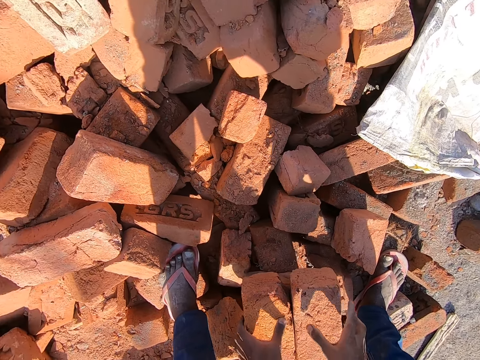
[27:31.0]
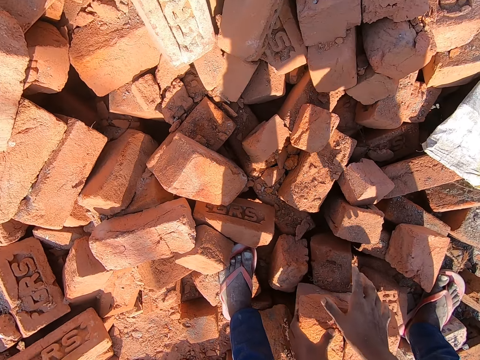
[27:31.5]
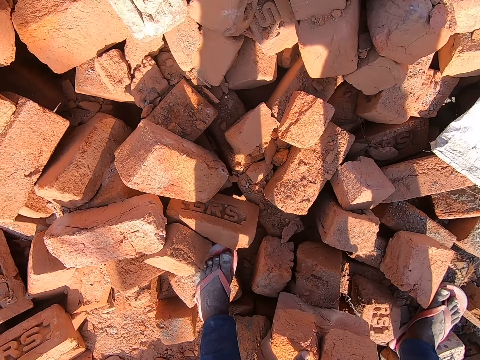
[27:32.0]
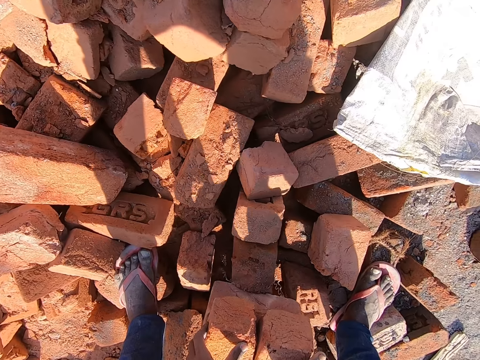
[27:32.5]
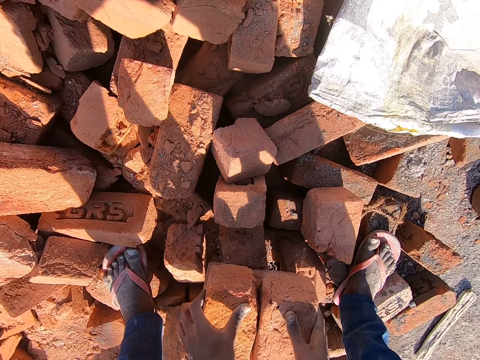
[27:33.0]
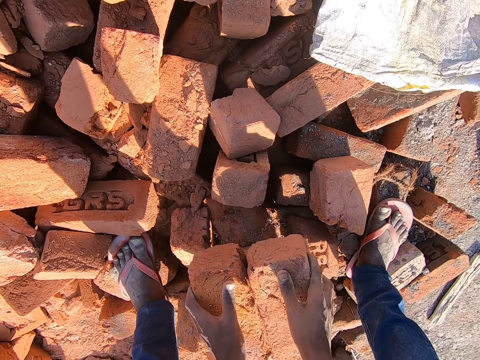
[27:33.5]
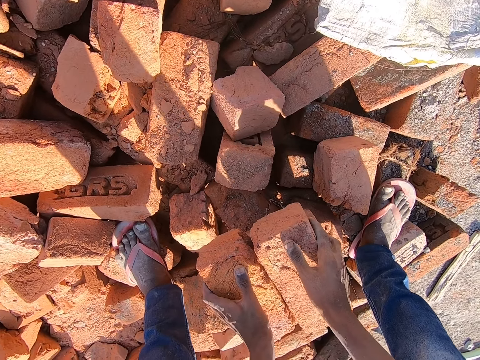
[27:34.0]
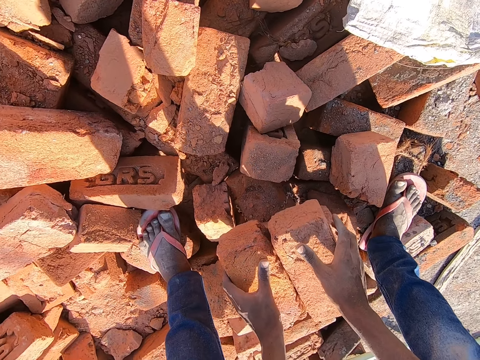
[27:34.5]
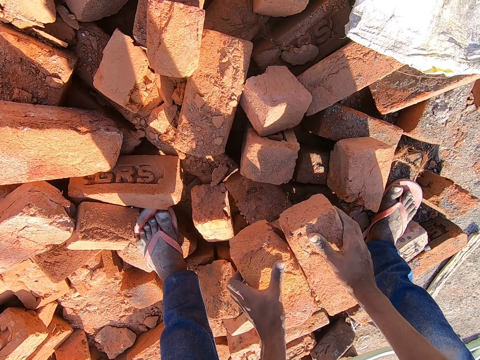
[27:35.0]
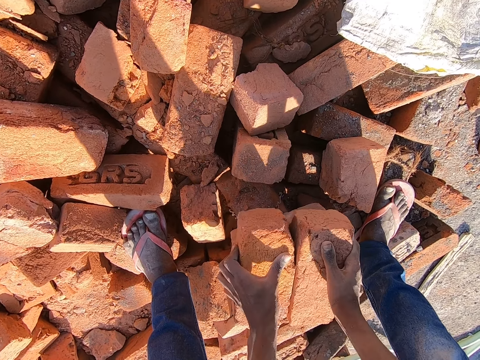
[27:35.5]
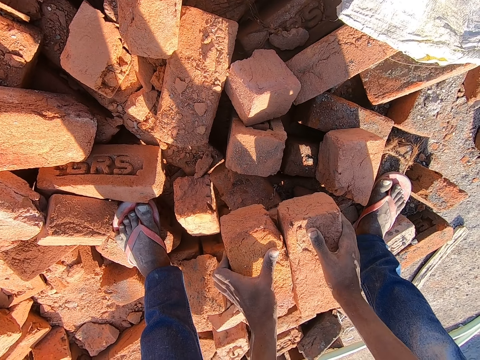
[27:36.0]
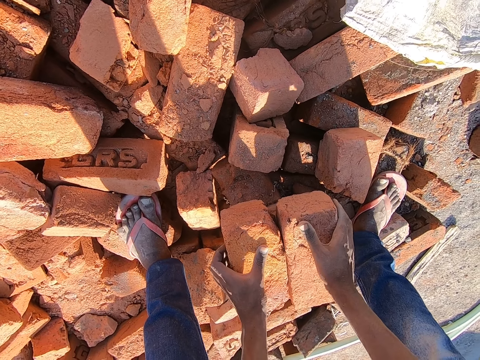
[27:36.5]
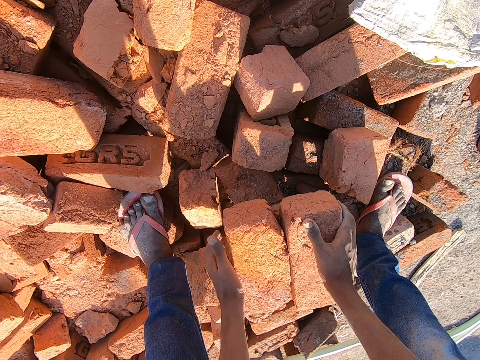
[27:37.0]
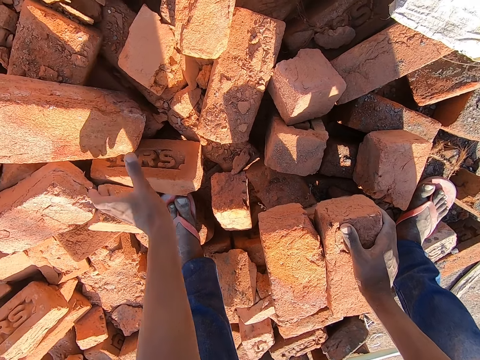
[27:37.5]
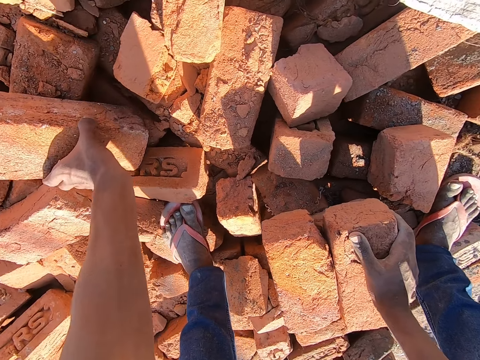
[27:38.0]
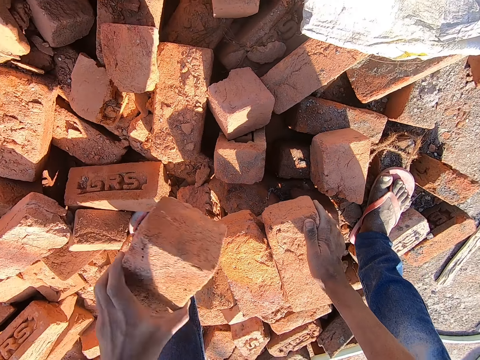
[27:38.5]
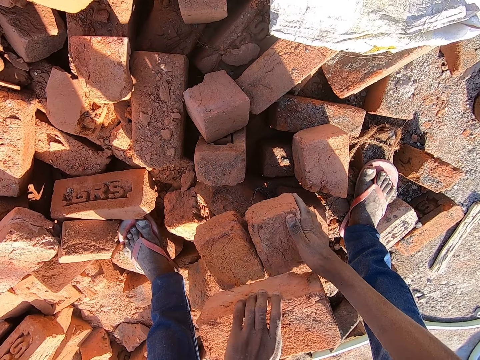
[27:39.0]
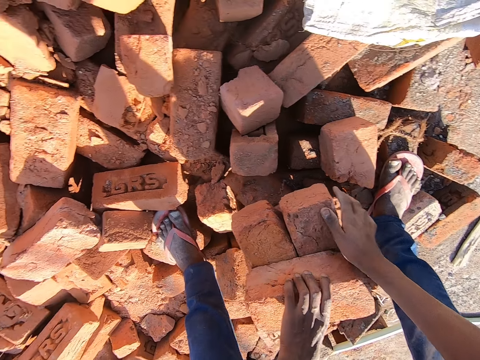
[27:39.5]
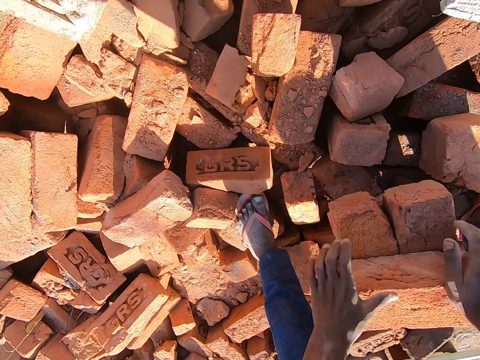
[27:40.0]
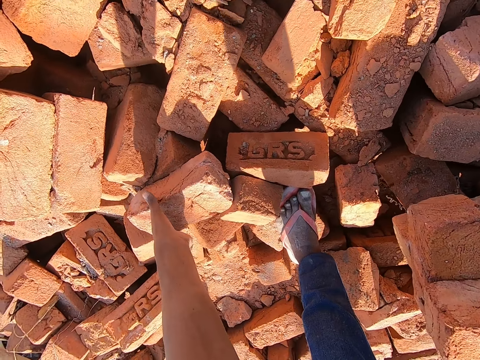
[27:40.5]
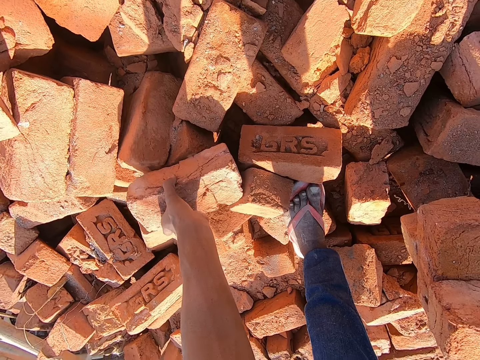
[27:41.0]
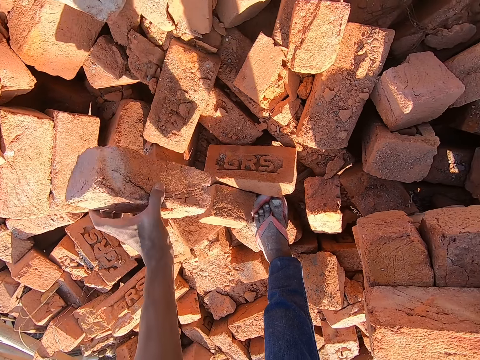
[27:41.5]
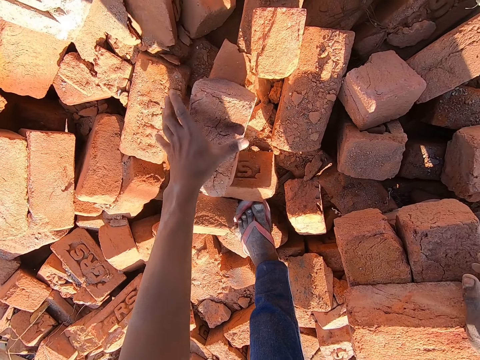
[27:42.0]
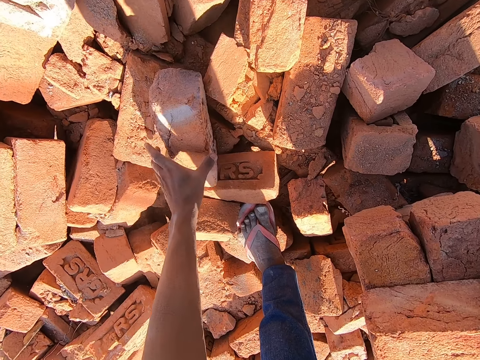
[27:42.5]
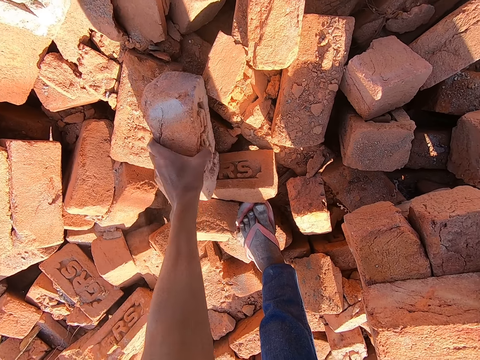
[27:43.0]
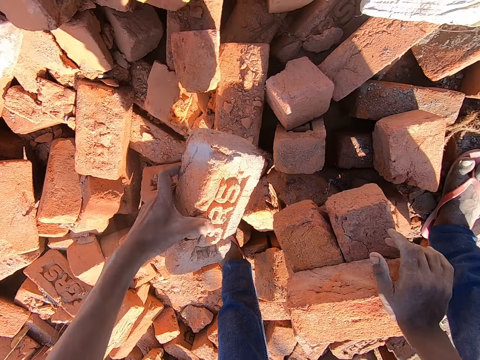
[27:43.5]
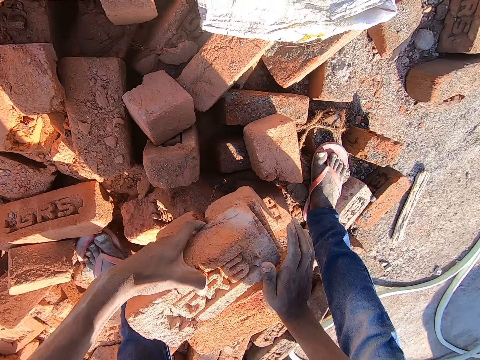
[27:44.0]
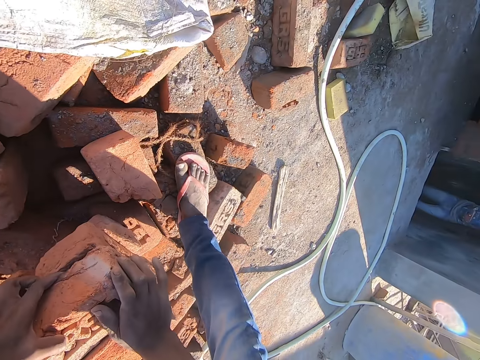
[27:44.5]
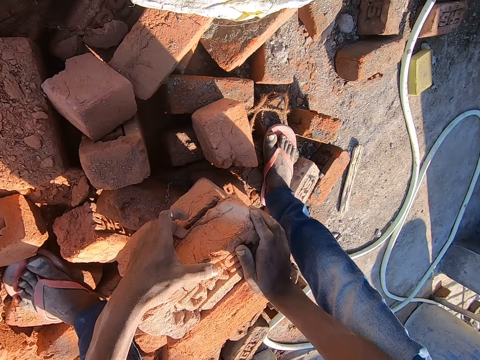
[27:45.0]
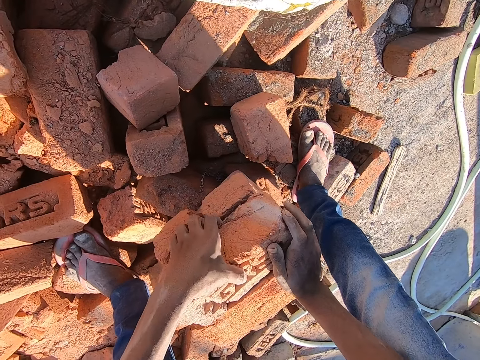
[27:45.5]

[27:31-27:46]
The camera wearer moves the bricks on the floor with both hands. He touches the brick. He picks up a brick from the pile of bricks on the floor with his left hand. He drops the brick on the brick on the floor with his left hand. He picks up a brick from the pile of bricks on the floor with his left hand. He drops the brick on the pile of bricks with his left hand. He picks up the brick from the pile of bricks with his left hand. He drops the brick on the bricks on the floor with his left hand.

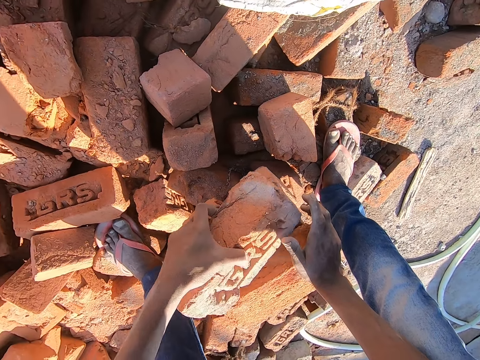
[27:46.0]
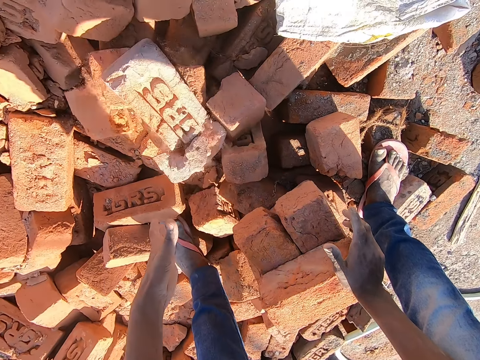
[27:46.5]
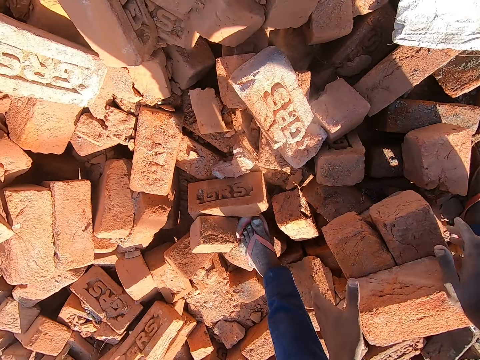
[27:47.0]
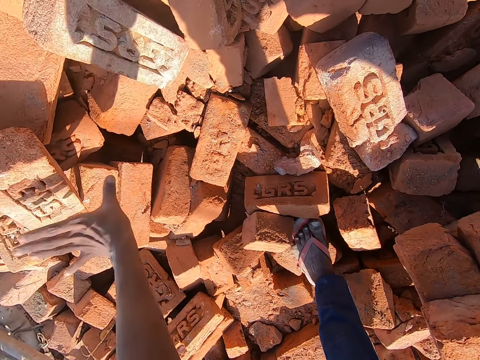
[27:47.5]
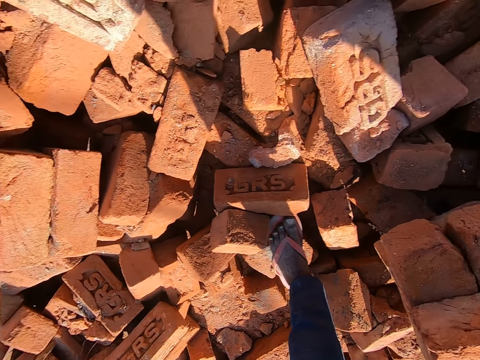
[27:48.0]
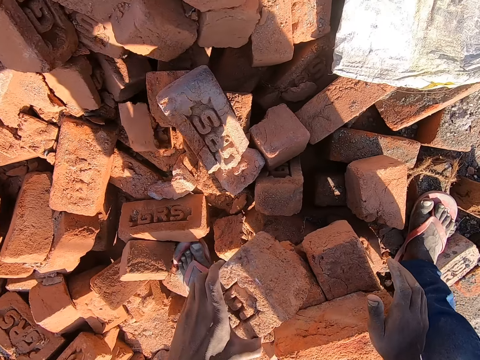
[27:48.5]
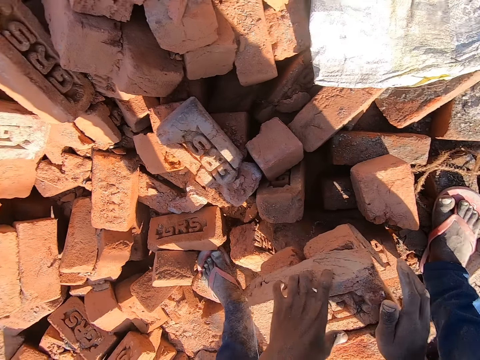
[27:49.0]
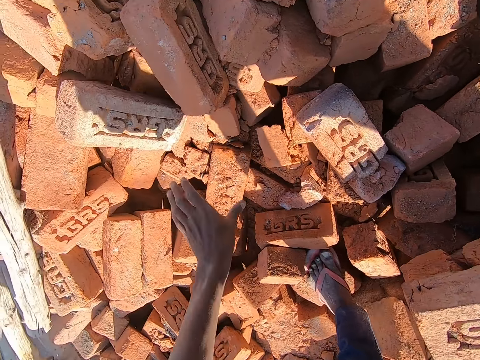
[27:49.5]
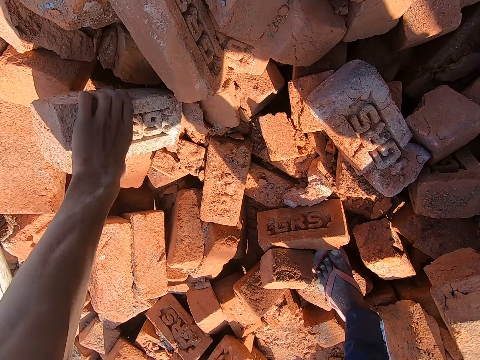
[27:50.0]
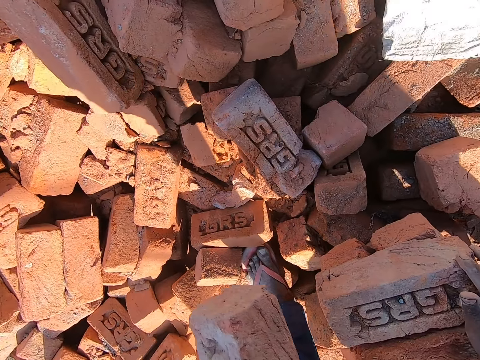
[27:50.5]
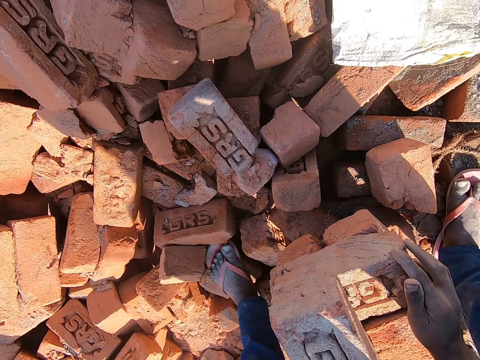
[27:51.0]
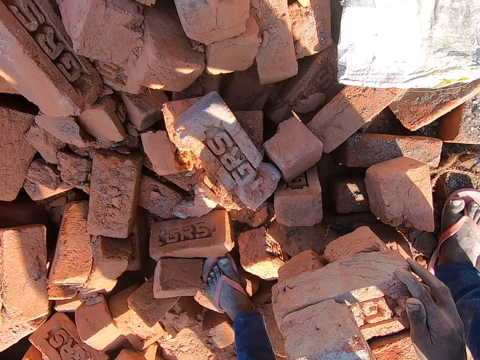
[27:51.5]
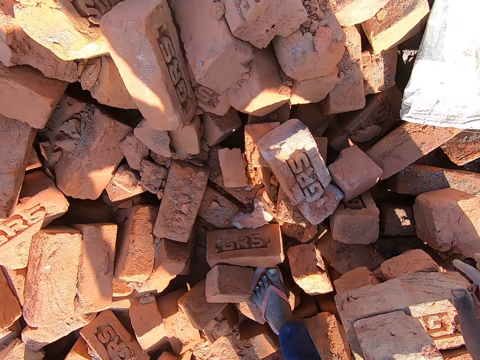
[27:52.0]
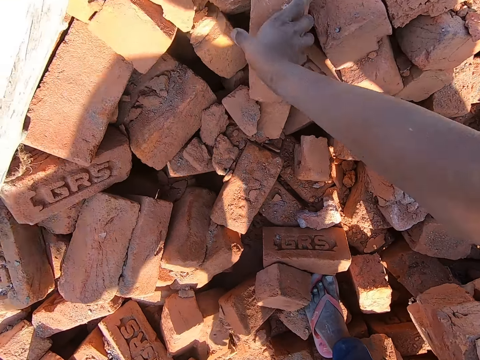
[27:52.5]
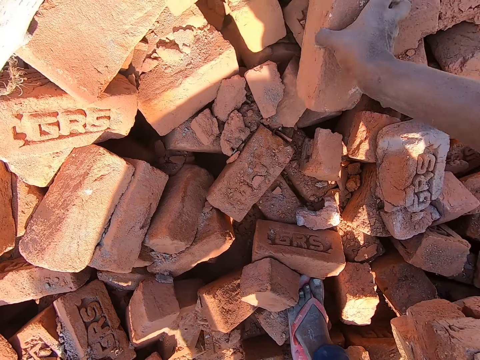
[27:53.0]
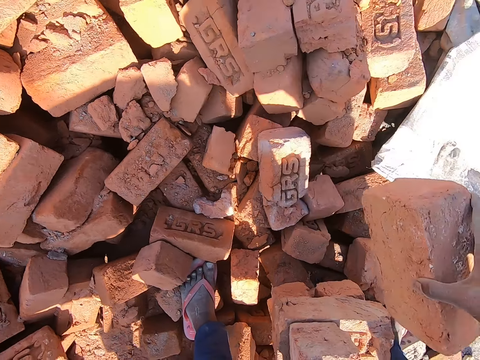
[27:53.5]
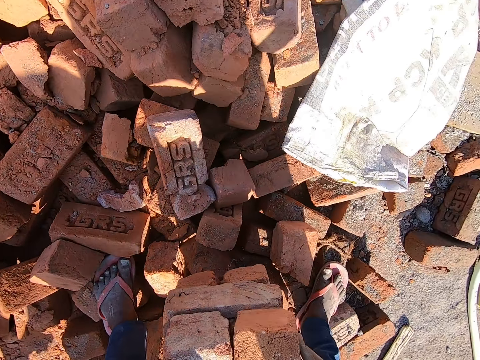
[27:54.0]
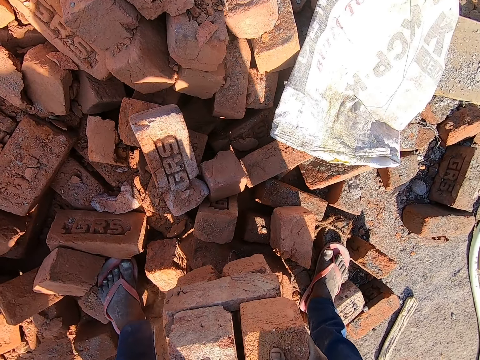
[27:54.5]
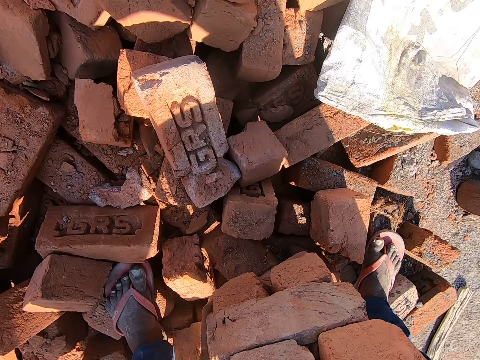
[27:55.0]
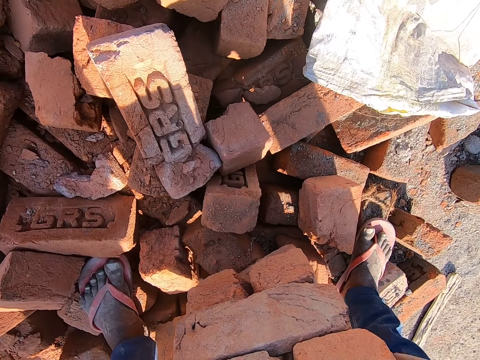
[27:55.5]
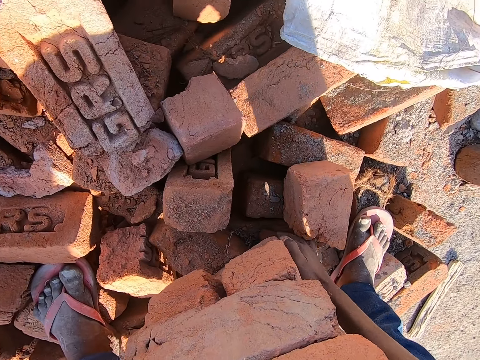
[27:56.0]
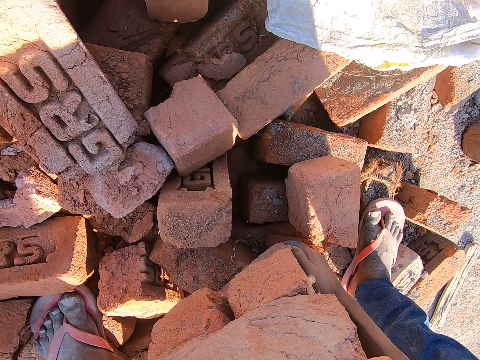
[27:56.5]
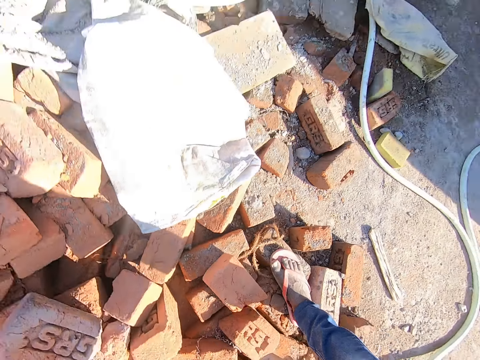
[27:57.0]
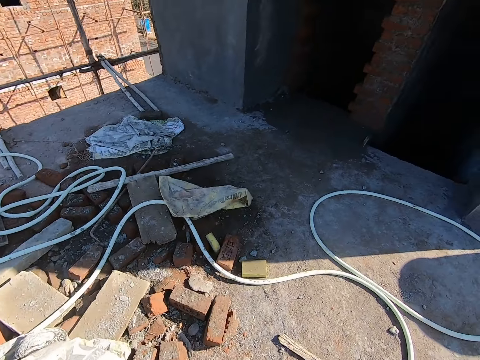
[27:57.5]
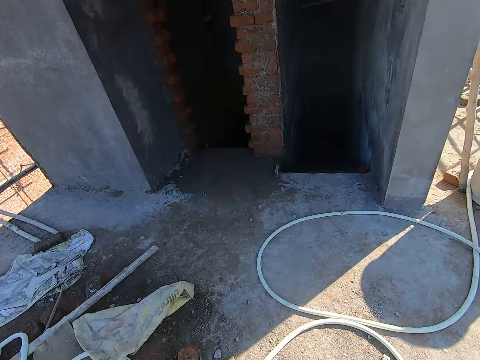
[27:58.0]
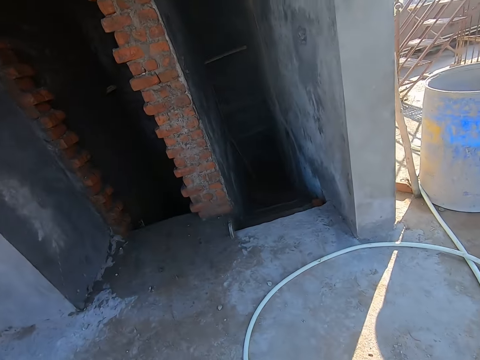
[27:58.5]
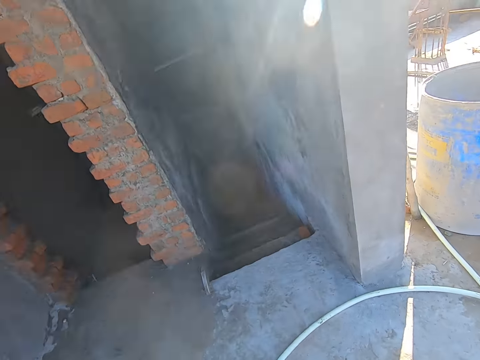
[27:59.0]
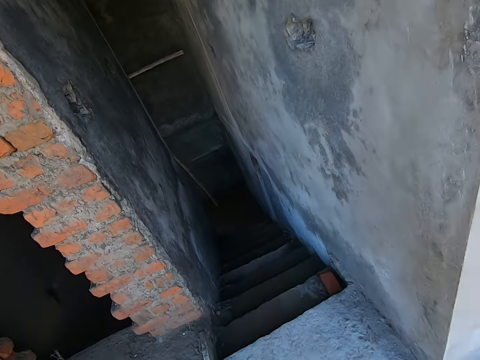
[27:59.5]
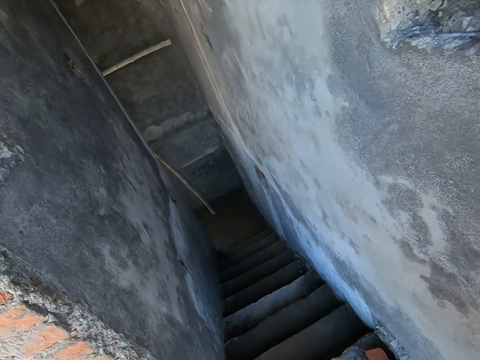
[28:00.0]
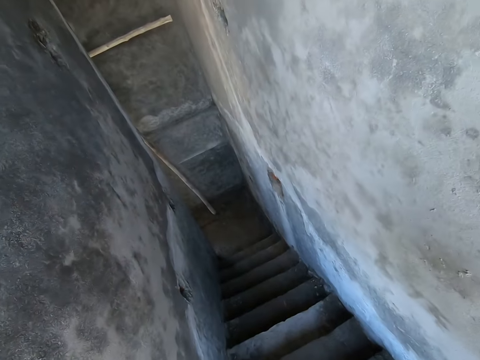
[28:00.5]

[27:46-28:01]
The camera wearer drops the brick on the pile of bricks with his left hand. He picks up a brick from the pile of bricks with his left hand. He drops the brick on the bricks on the floor with his left hand. He picks up a brick from the pile of bricks with his left hand. He drops the brick on the bricks on the floor with his left hand. He picks up a brick from the pile of bricks with his right hand. He drops the brick on the bricks on the floor with his right hand. He carries the bricks from the floor with both hands. He takes a brick. He walks towards a building.
